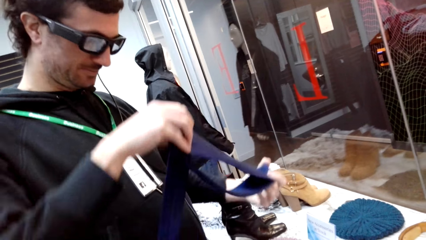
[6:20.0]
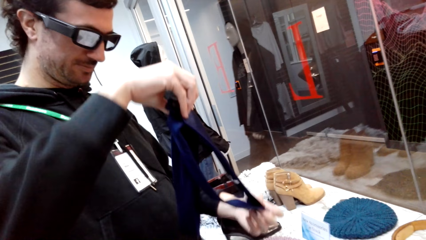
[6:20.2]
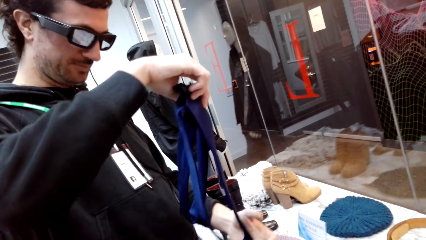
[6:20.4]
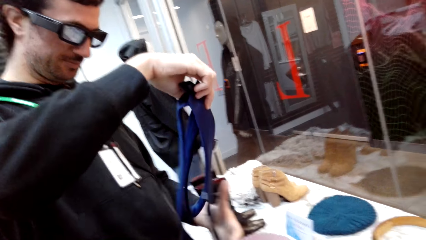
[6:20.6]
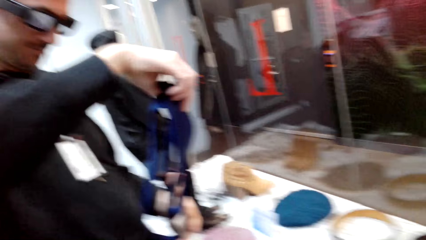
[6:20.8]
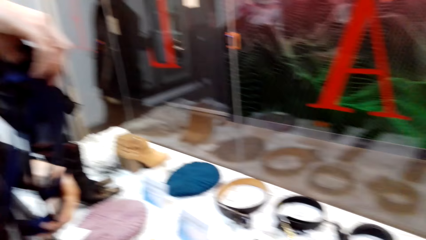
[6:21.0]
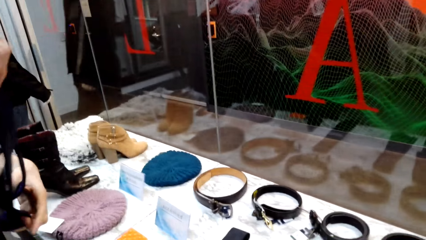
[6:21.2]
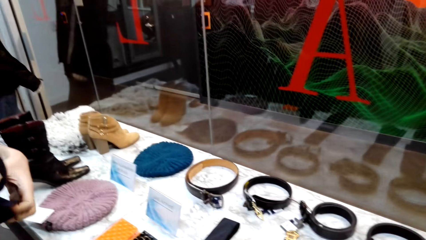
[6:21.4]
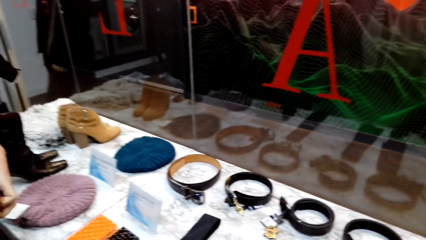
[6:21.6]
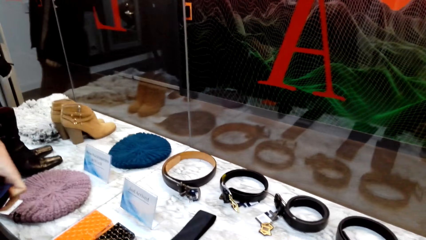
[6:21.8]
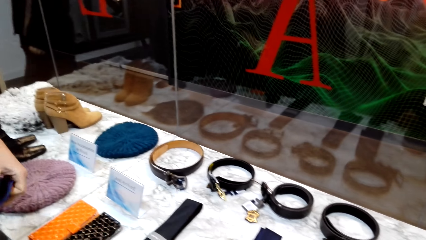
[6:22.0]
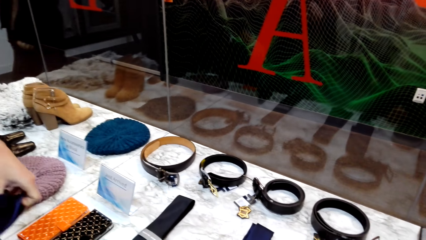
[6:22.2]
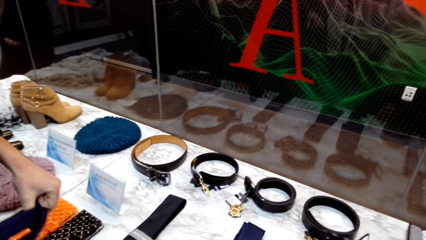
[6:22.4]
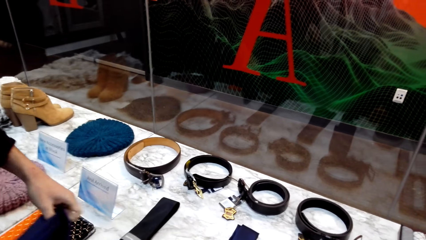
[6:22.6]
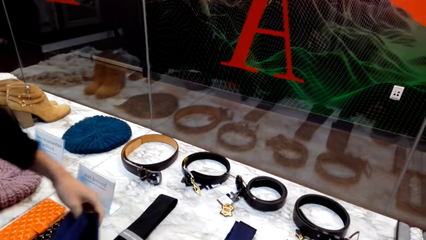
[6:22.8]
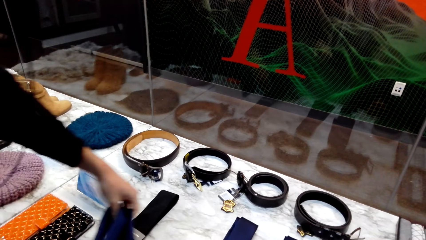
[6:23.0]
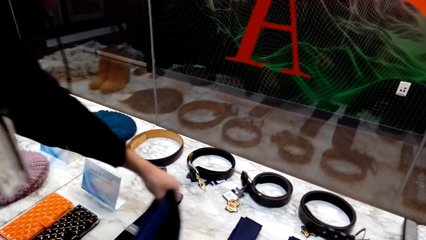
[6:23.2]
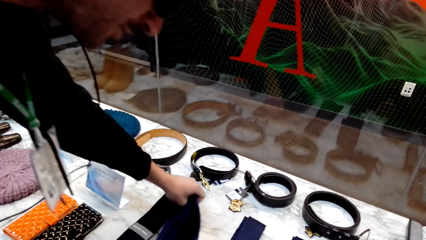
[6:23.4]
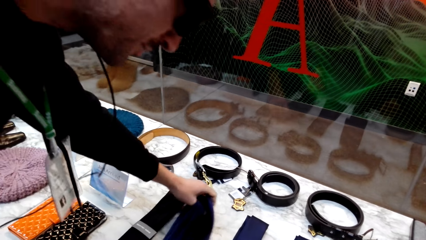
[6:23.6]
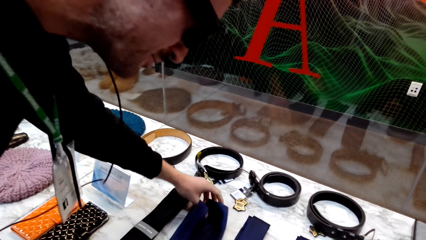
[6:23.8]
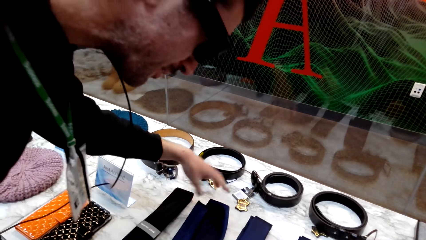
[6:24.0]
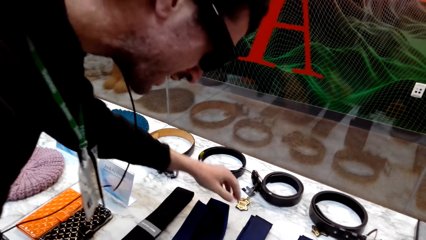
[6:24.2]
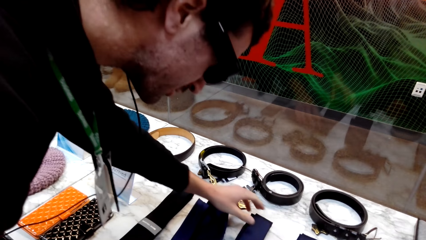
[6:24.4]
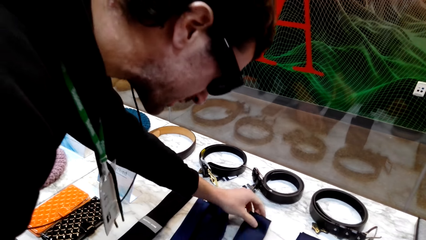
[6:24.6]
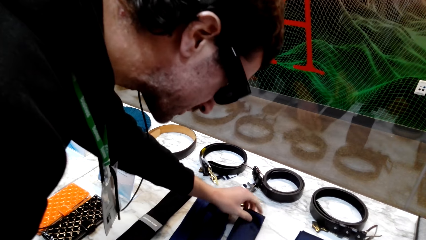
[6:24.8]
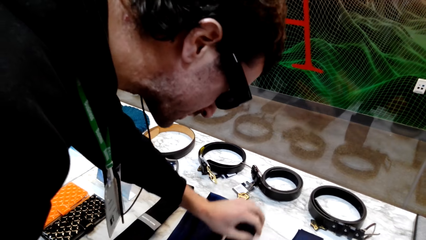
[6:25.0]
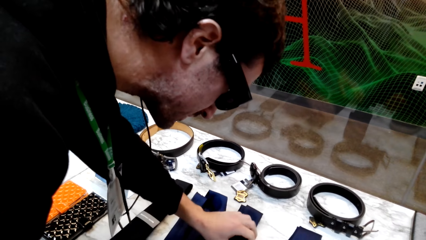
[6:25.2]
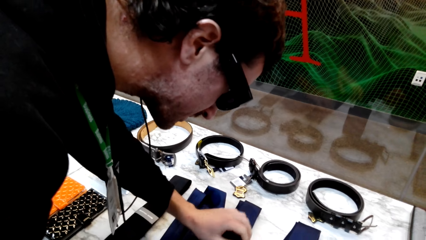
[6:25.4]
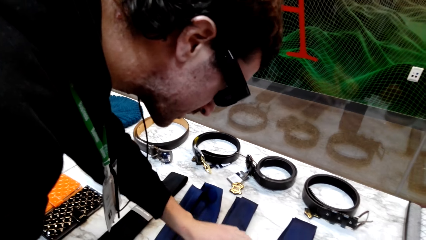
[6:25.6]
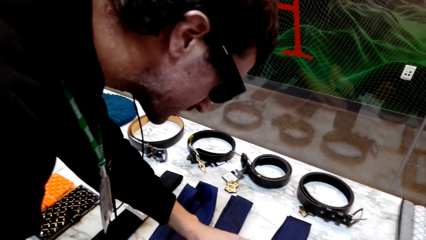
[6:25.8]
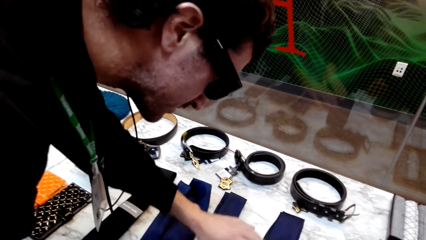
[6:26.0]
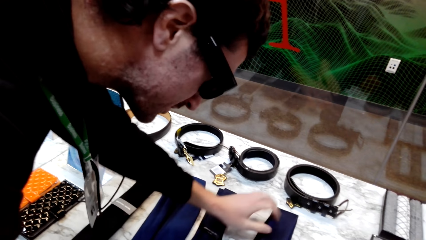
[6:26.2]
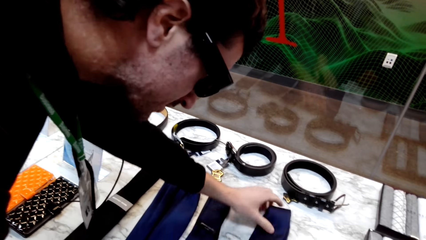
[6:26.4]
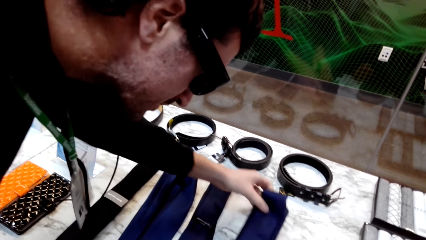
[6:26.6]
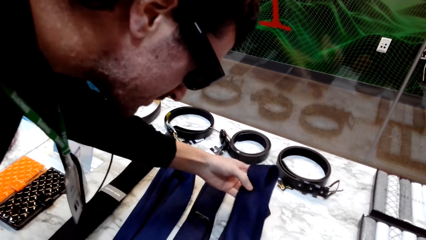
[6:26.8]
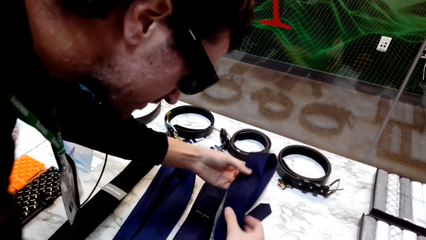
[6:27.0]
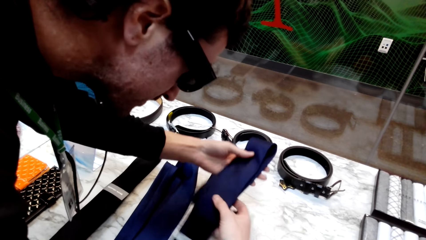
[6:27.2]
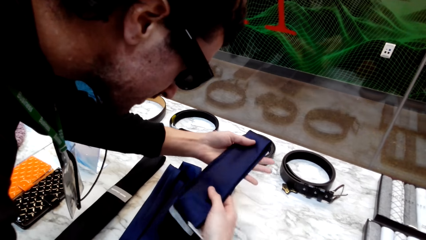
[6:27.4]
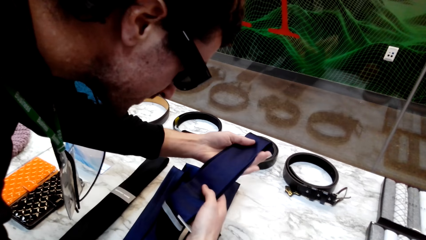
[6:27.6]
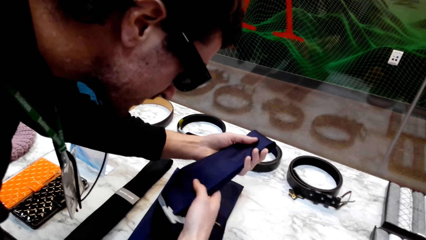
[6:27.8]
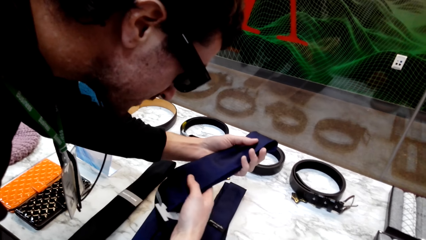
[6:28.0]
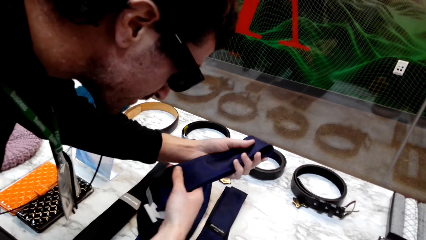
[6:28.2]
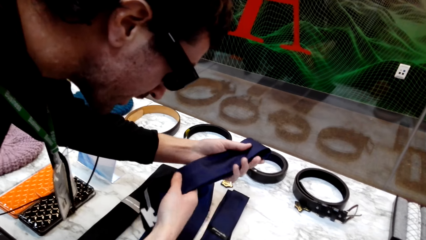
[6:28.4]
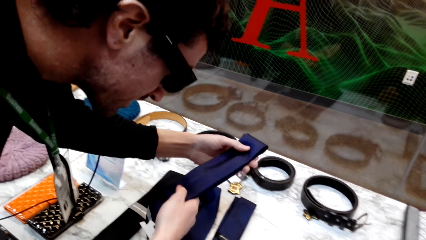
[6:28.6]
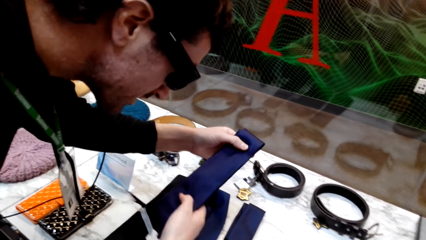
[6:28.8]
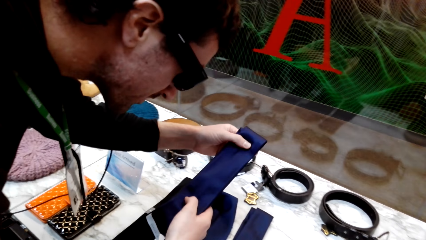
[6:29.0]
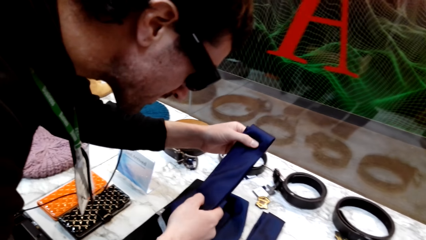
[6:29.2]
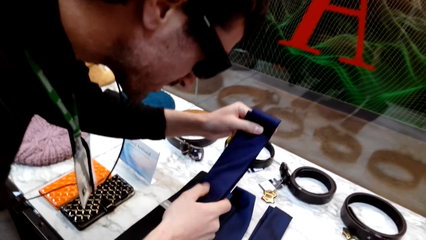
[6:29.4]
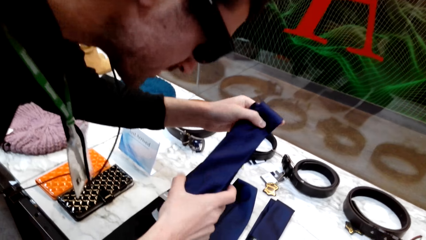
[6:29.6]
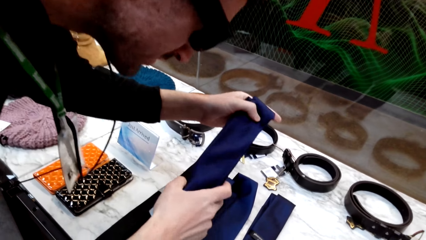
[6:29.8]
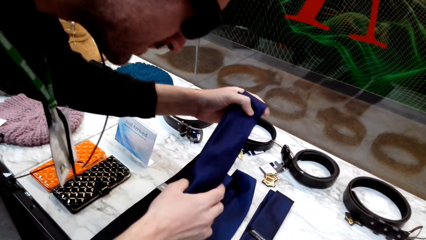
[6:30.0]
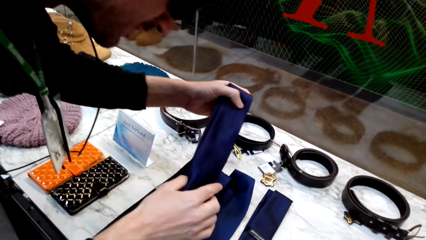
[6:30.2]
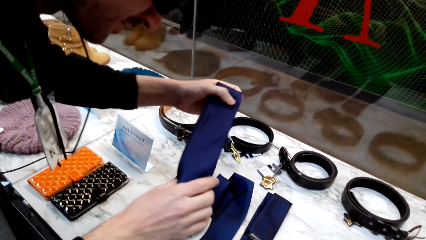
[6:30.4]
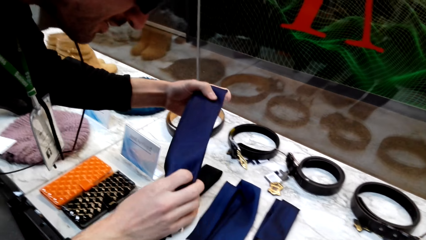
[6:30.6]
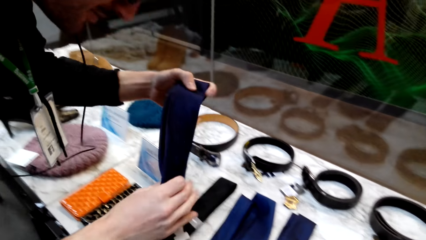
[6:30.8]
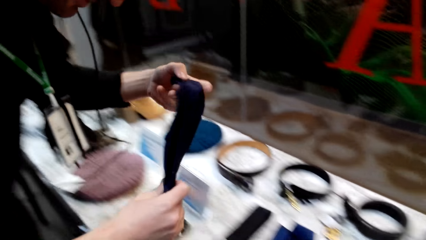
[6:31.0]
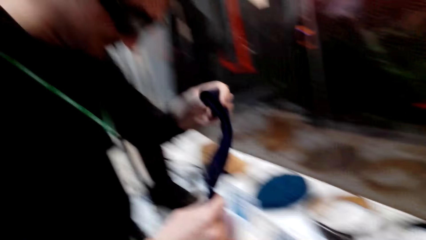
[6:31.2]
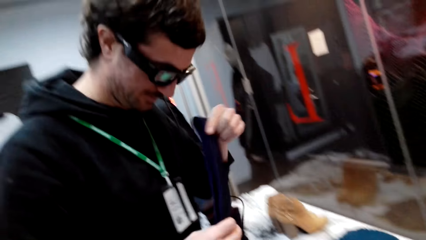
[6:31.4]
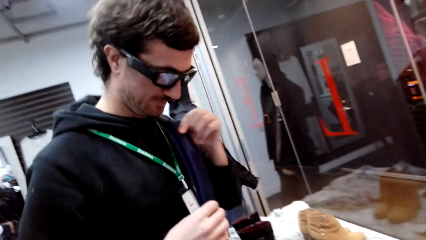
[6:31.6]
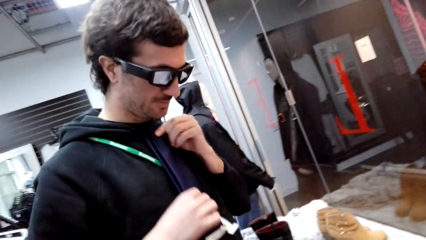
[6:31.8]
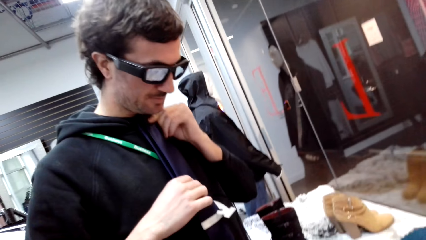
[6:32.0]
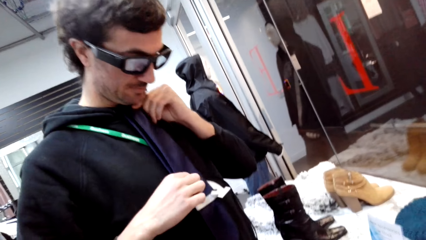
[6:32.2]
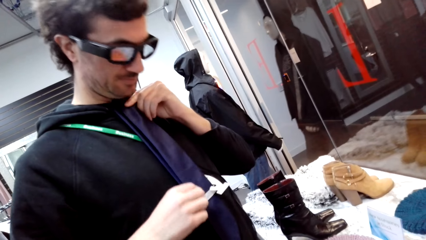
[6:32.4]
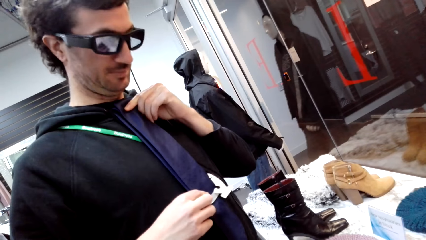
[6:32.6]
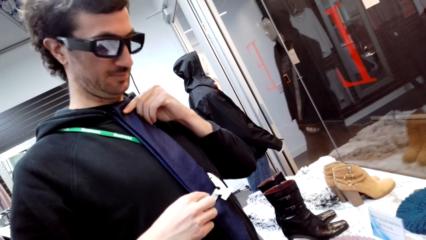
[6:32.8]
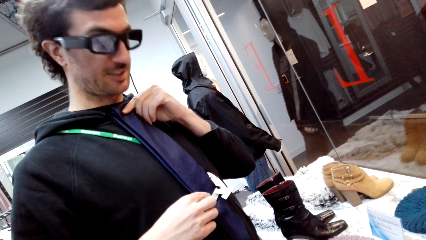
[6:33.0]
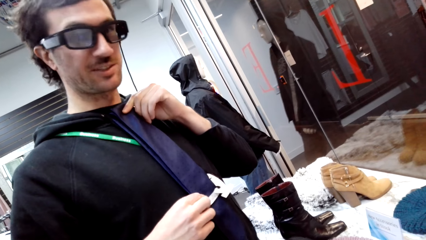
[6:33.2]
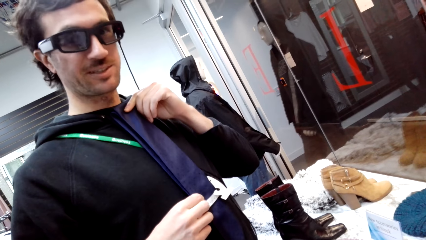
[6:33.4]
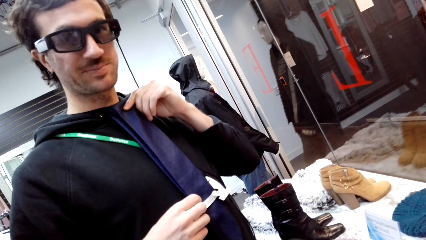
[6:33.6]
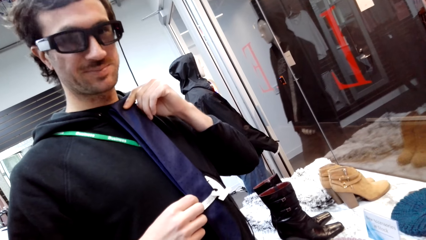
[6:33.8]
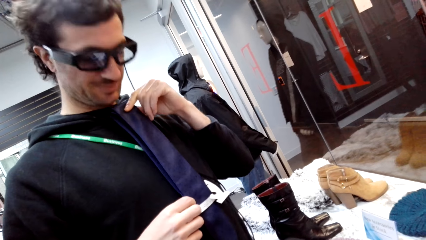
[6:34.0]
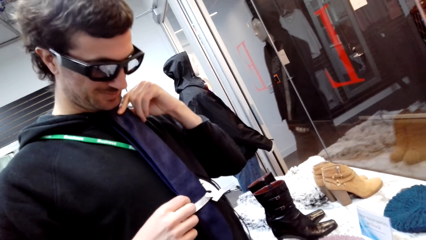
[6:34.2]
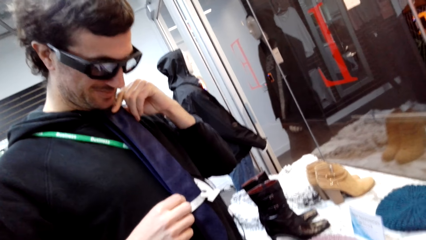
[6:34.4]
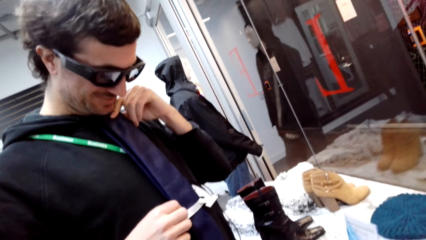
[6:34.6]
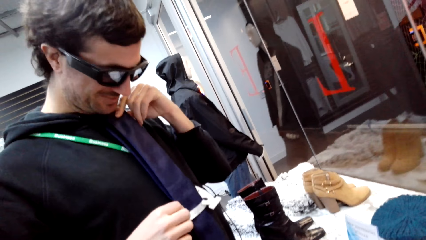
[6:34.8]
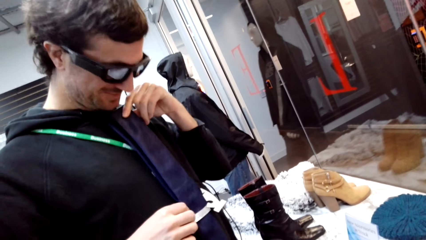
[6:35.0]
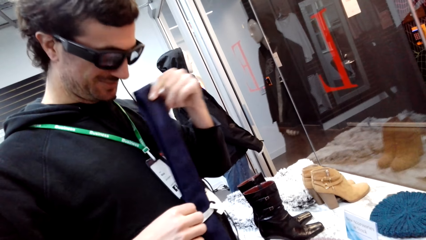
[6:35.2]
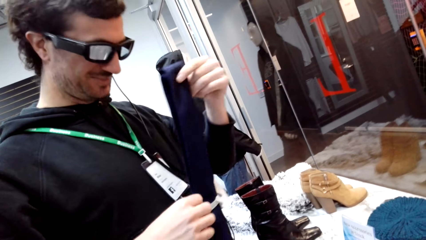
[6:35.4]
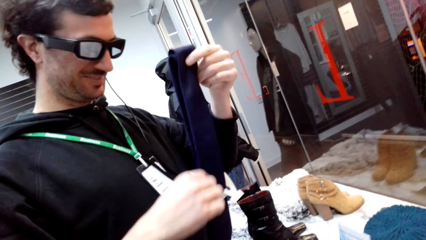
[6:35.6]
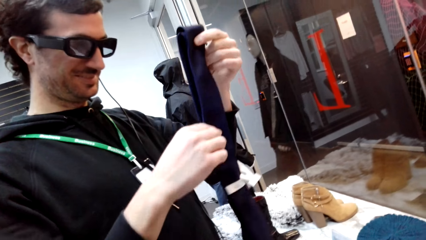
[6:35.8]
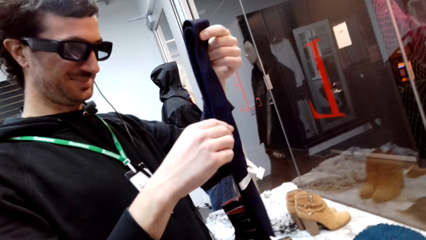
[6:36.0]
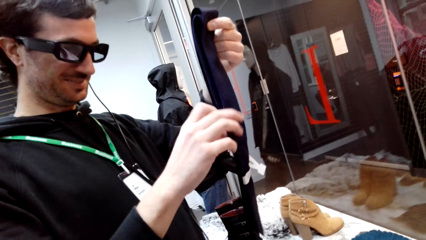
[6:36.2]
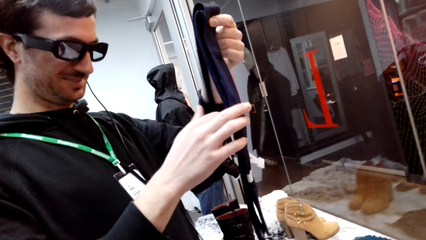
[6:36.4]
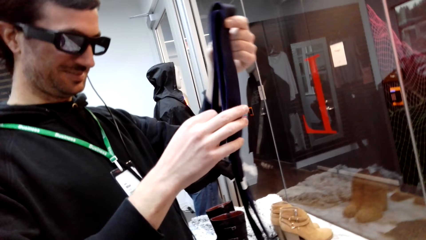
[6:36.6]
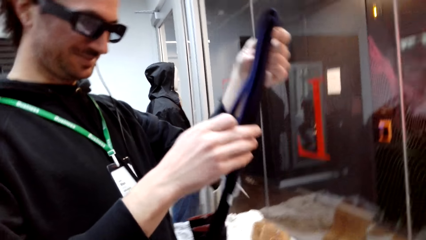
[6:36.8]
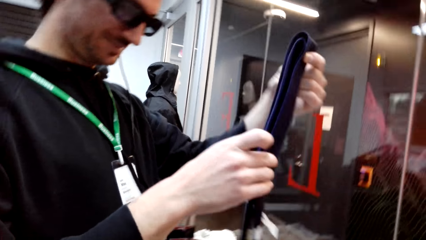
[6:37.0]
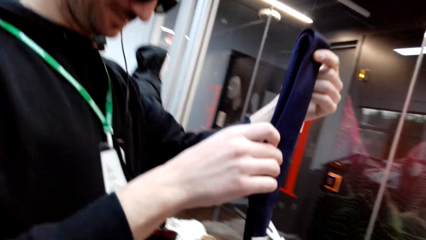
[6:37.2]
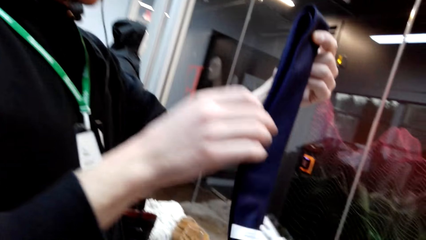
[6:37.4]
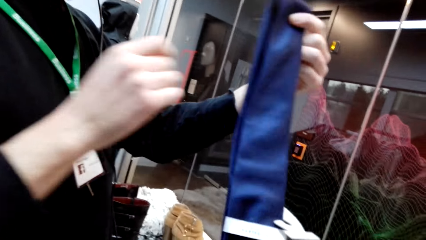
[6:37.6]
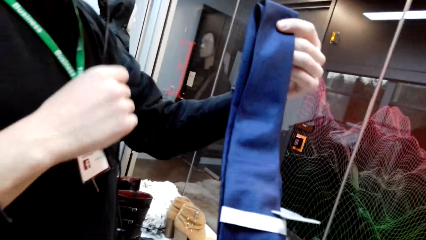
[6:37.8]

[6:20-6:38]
The man holds the blue tie with both hands. The camera wearer converses with the man. The man places the tie on the display, converses with the camera wearer, and touches the tie with hands. The man touches the tie with hands again. The man holds the tie with both hands, converses with the camera wearer, tries the tie, converses with the camera wearer, and holds the tie with both hands.
